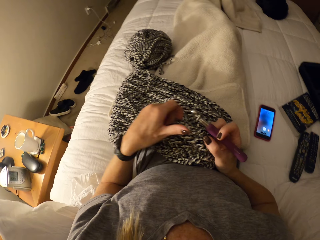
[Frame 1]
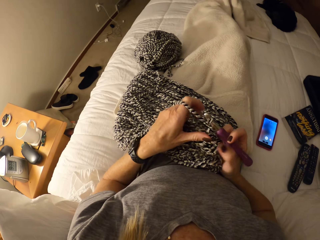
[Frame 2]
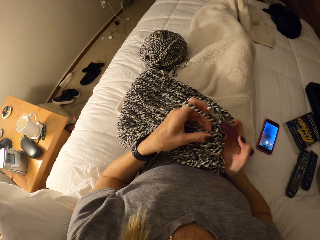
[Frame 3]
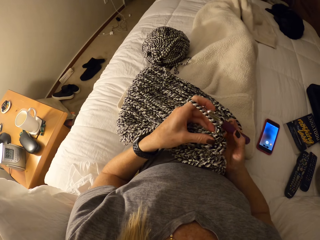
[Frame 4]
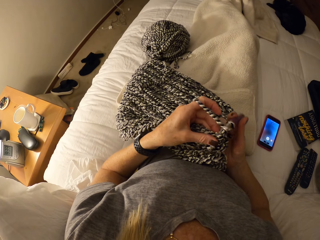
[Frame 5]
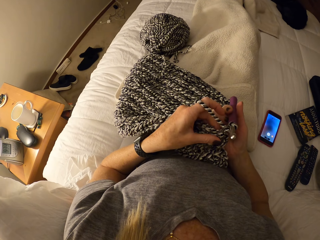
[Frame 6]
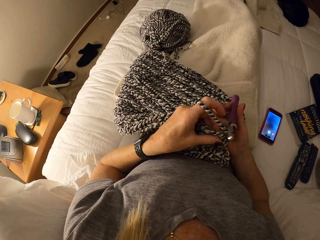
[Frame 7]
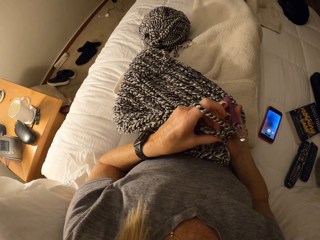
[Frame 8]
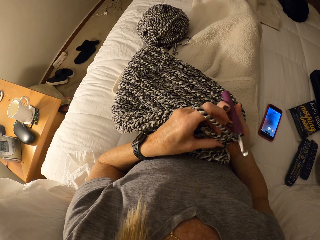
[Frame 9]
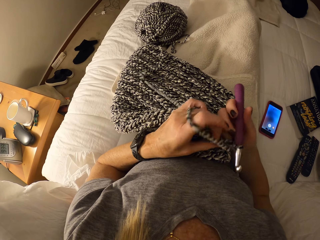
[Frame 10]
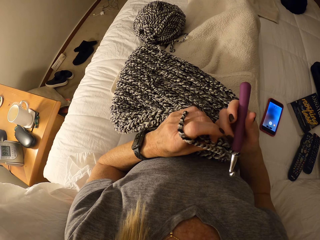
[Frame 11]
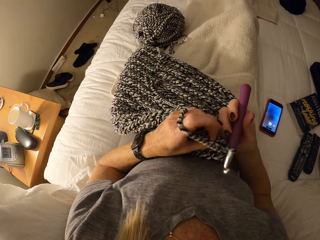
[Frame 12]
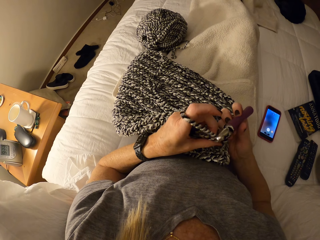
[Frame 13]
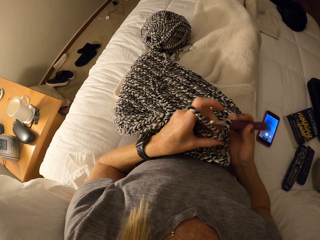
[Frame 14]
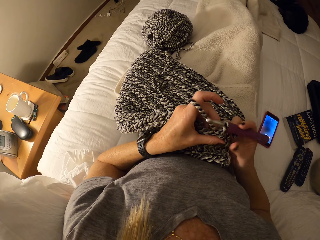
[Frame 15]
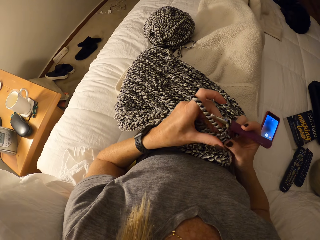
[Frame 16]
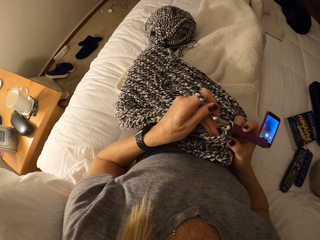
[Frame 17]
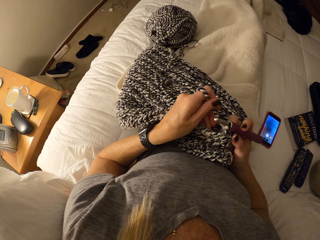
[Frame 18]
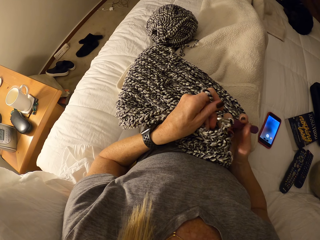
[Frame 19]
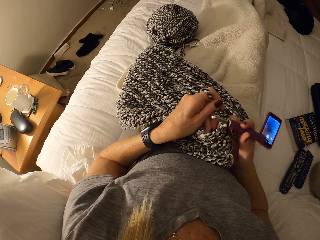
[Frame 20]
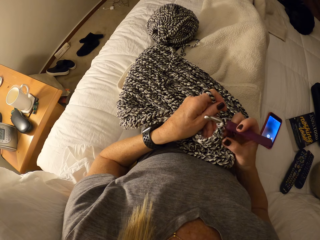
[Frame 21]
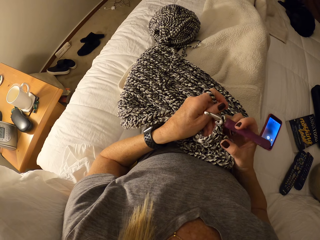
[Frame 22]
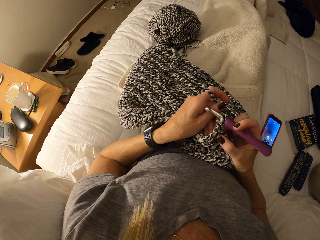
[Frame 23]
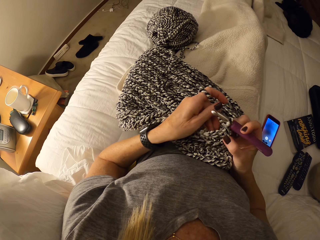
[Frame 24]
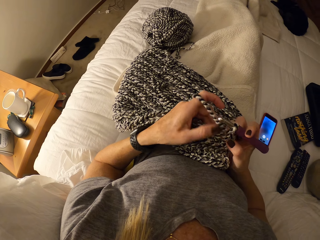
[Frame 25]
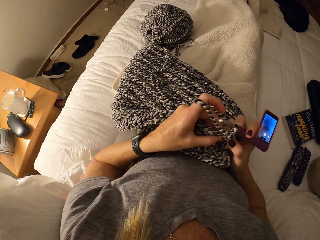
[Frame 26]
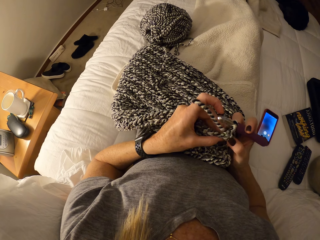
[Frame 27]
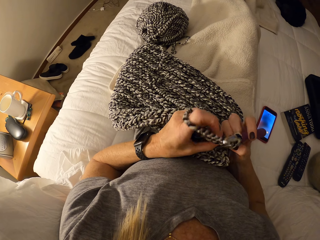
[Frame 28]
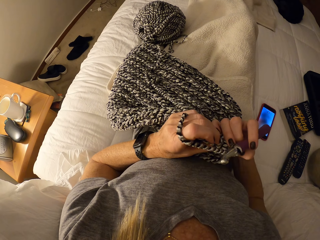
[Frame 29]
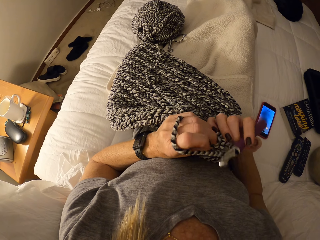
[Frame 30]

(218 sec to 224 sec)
The camera wearer crochets with a yarn.

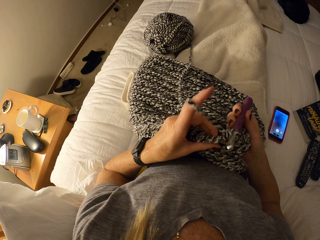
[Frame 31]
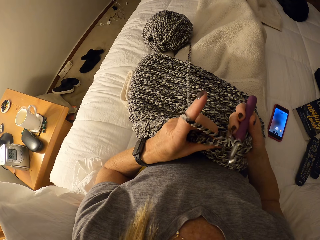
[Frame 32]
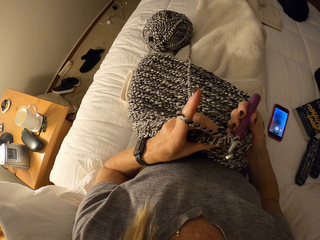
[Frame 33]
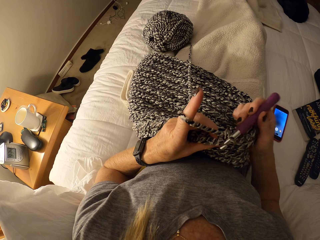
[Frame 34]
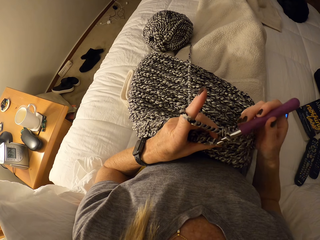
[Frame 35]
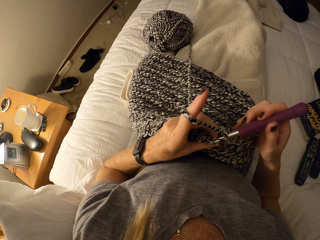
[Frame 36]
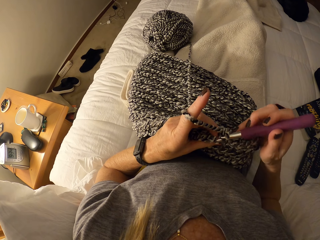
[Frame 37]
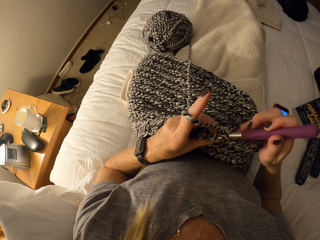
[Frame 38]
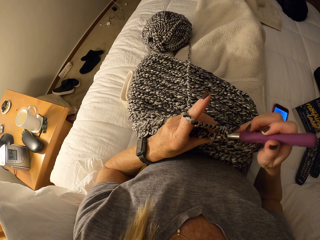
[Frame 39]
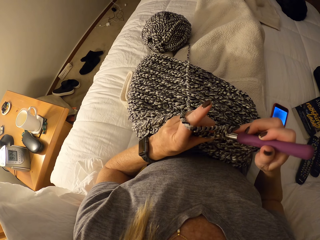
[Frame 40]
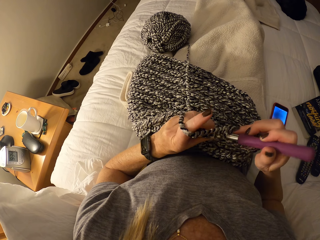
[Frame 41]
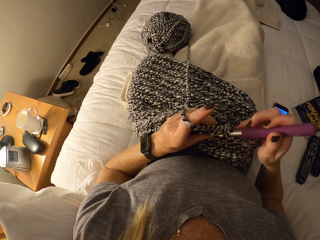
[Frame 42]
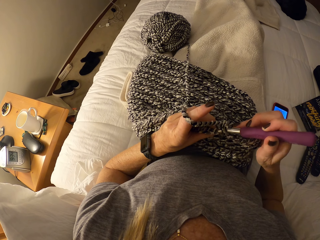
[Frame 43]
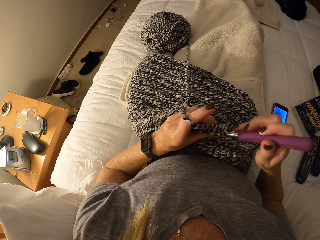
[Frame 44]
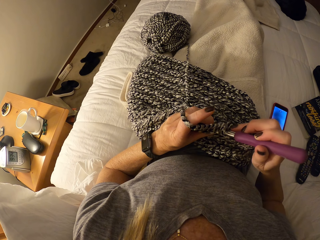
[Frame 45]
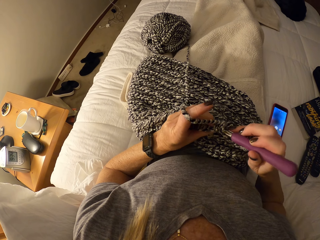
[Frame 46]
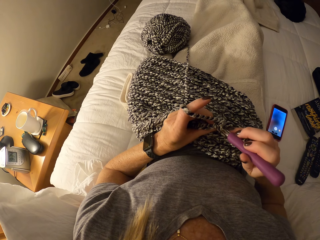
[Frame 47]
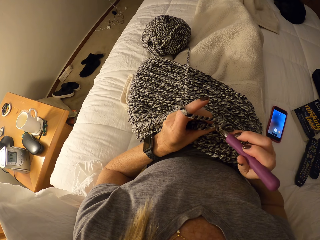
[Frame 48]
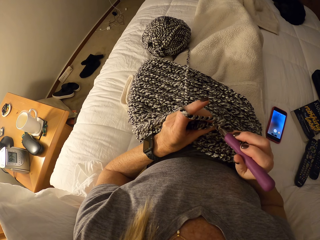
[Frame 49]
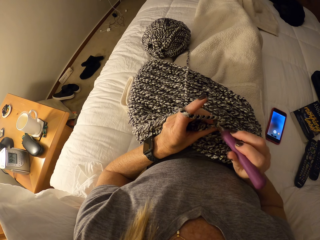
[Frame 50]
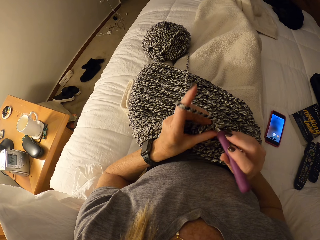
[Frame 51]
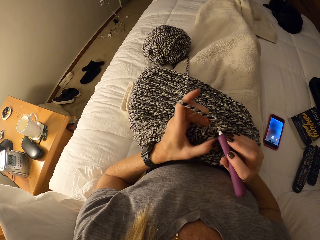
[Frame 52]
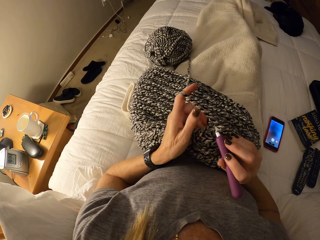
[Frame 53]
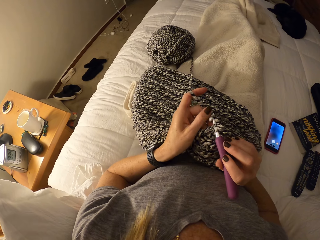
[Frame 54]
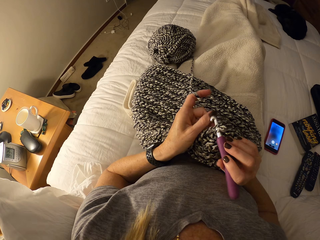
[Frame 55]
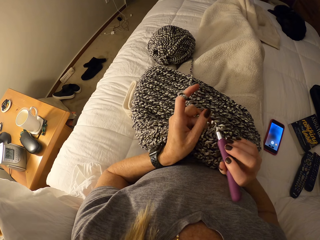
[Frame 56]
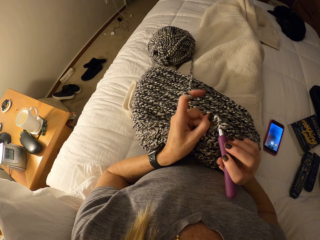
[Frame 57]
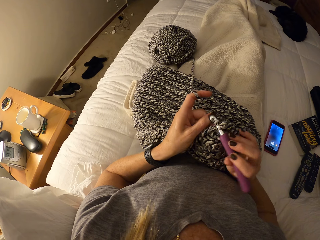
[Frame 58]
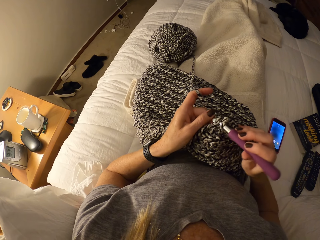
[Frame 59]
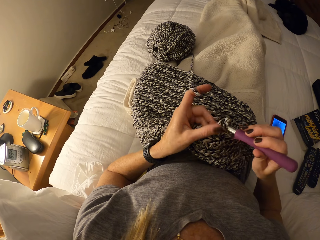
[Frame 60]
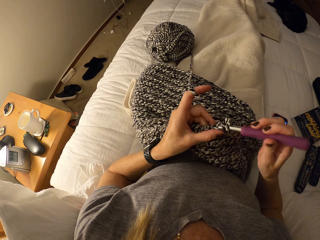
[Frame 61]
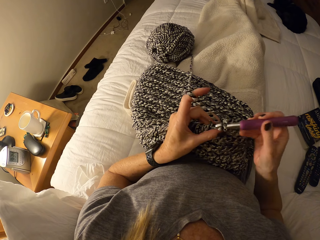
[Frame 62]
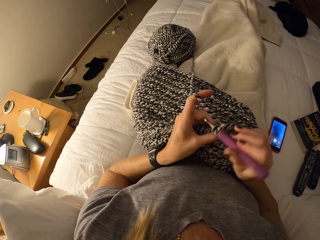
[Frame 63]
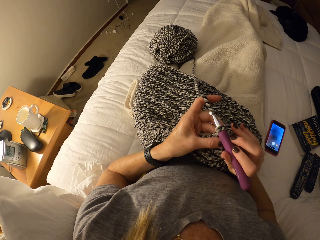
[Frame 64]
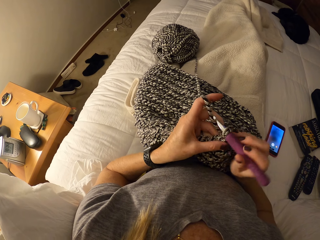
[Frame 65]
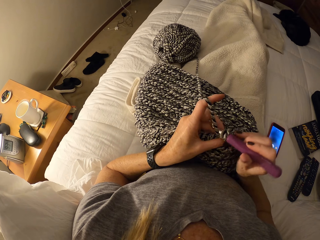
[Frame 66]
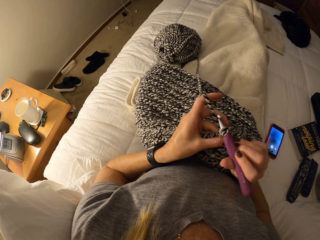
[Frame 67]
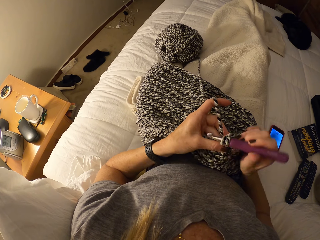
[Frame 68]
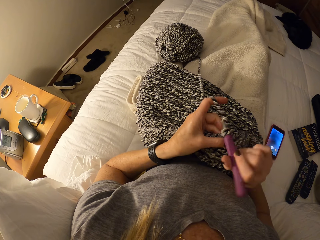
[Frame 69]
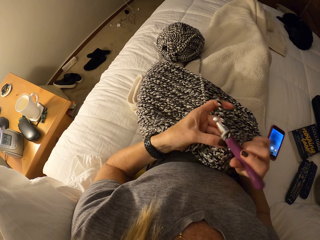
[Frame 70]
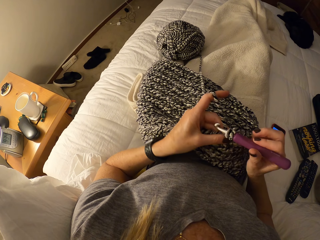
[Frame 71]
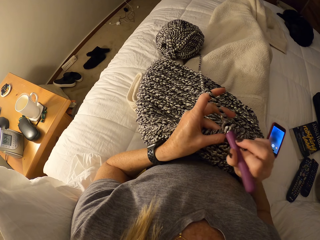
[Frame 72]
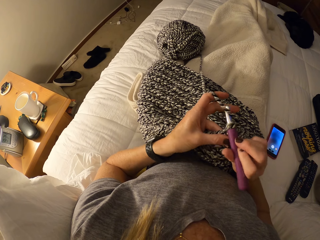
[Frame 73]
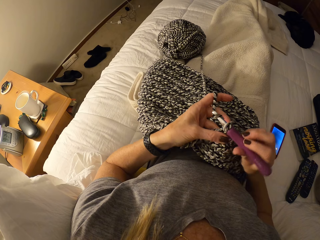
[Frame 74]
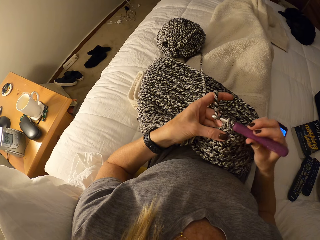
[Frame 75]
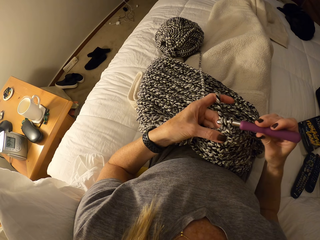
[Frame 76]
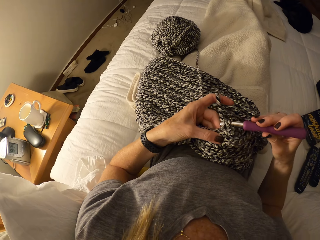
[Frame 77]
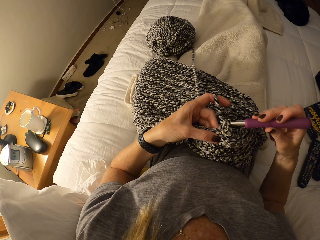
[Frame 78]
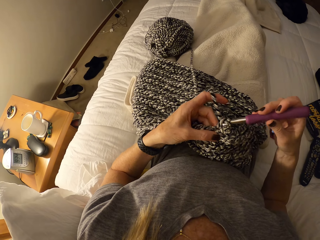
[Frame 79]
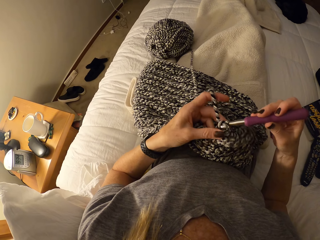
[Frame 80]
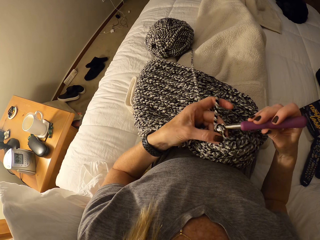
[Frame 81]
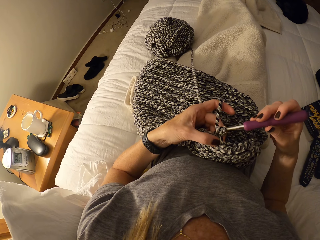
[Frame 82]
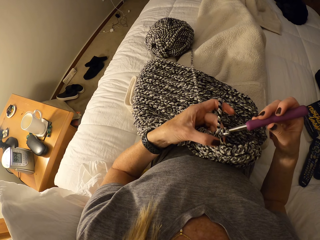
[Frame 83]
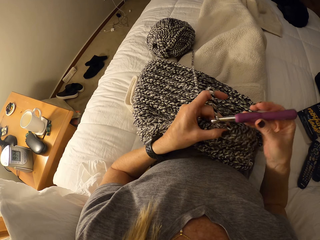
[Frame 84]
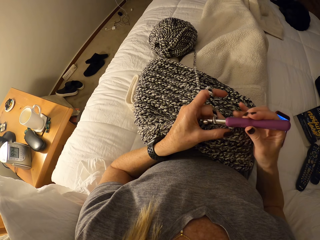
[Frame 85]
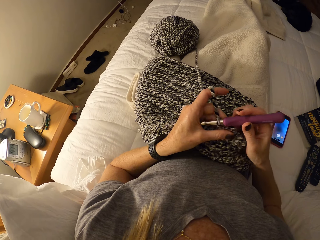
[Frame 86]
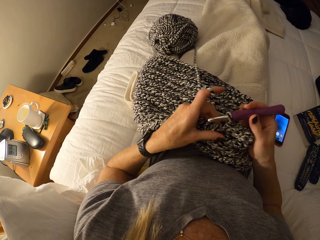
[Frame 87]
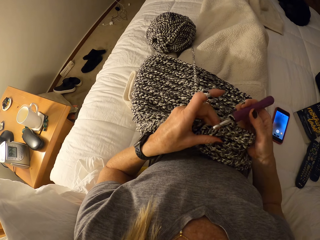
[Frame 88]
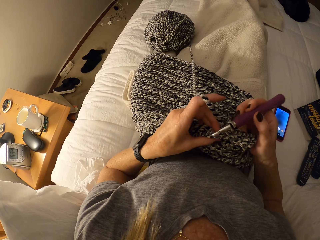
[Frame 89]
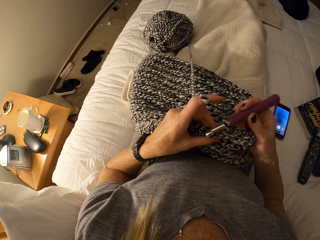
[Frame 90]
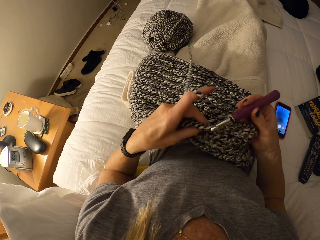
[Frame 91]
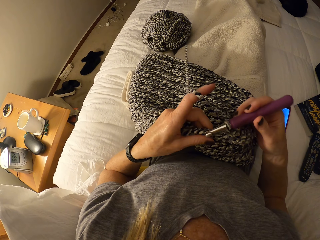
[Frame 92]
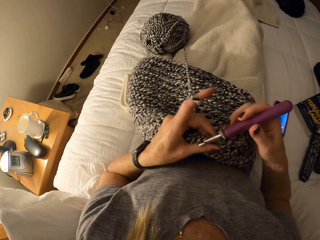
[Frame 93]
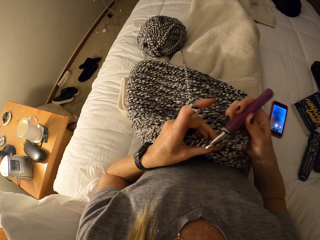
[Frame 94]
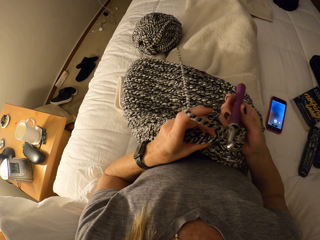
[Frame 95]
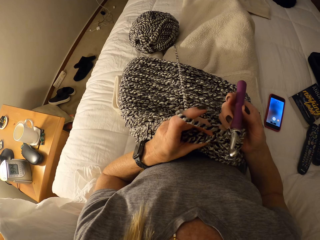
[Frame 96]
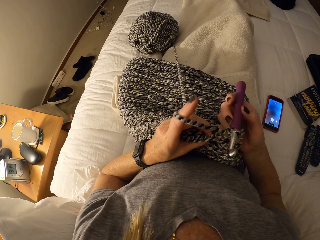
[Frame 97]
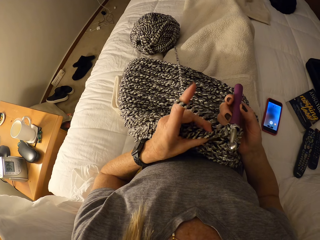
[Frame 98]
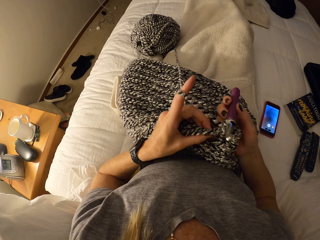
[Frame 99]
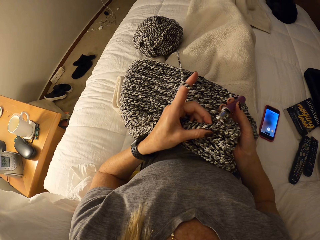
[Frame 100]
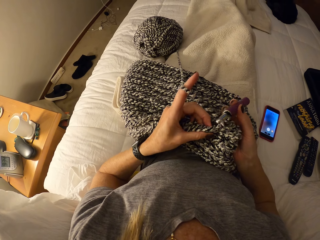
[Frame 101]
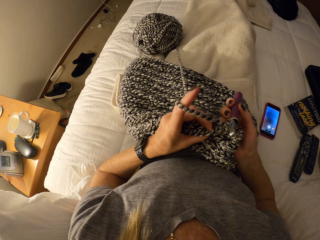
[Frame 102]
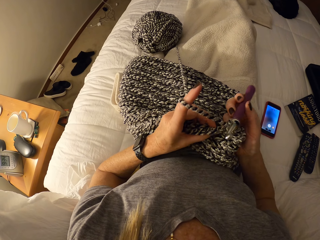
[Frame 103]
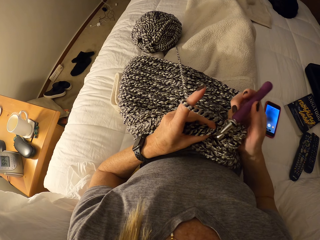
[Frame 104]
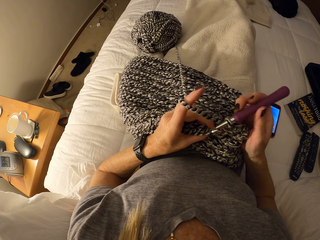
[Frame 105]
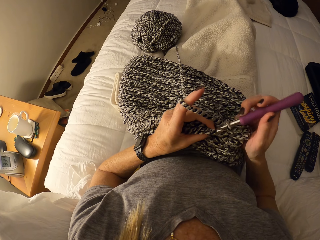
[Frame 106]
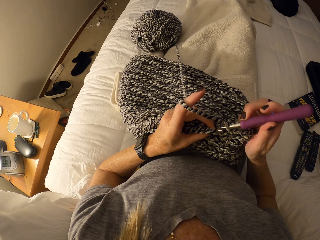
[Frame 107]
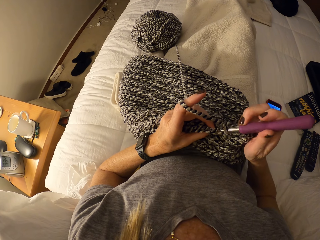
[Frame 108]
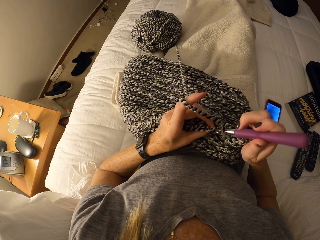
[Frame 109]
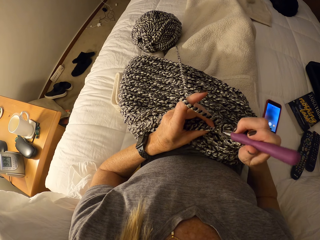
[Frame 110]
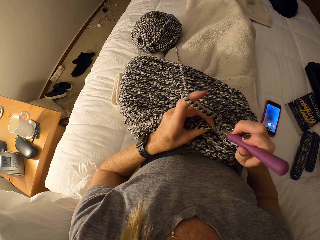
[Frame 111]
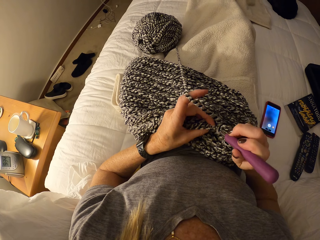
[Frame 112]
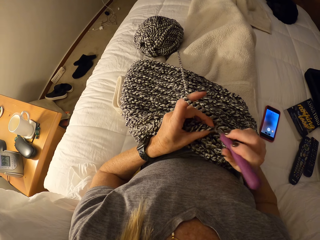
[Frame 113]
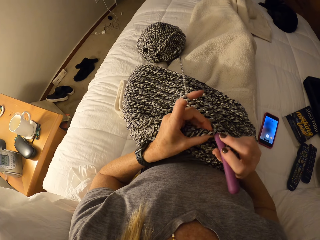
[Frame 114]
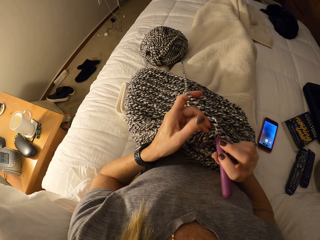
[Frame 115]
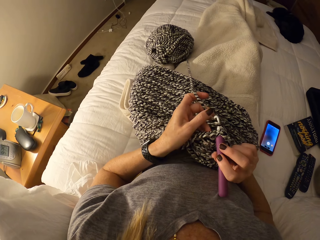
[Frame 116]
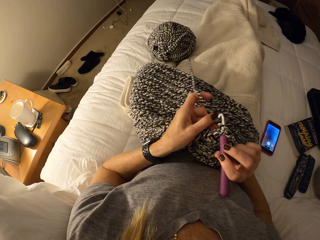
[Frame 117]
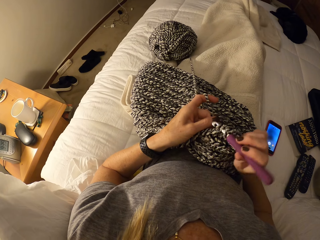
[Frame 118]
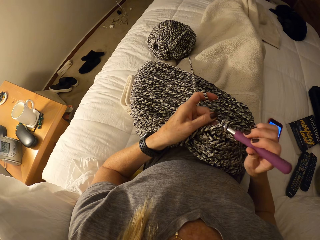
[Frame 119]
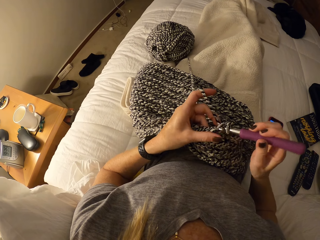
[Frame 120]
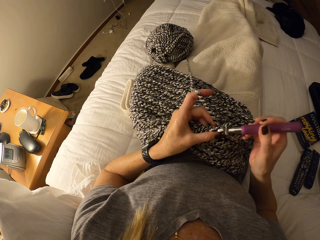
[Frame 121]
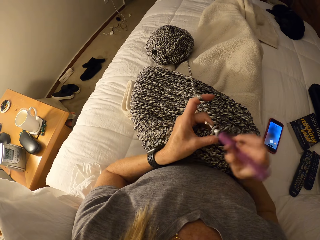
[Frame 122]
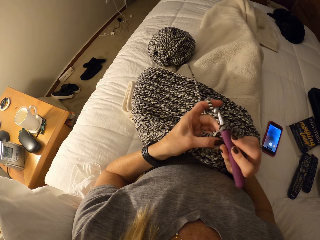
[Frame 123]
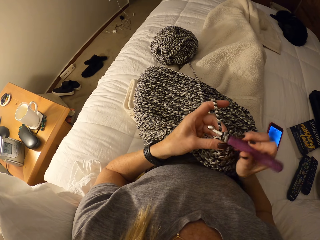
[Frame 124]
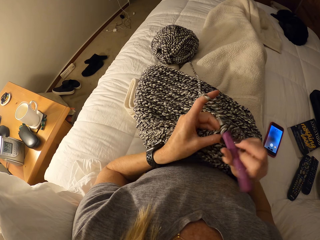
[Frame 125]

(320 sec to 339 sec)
The camera wearer rolls the fabric to a finger. She crochets the fabric with yarn and the crochet hook. She knits. She moves the crochet fabric with her left hand. She crochets the fabric with the yarn and the crochet hook.
